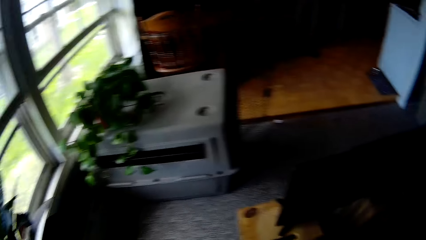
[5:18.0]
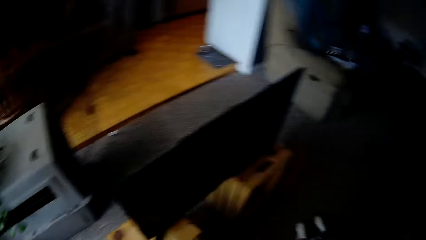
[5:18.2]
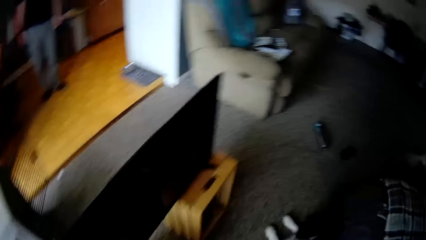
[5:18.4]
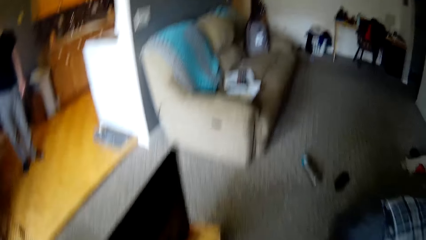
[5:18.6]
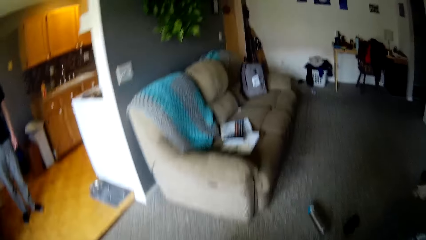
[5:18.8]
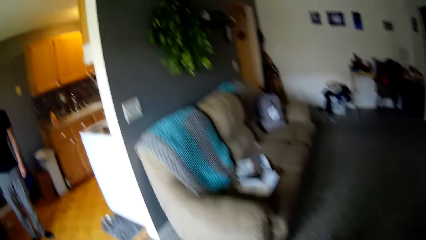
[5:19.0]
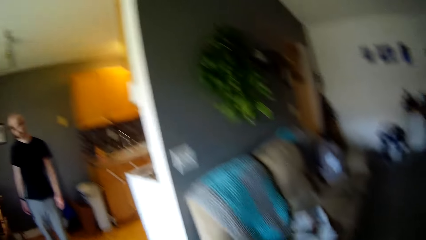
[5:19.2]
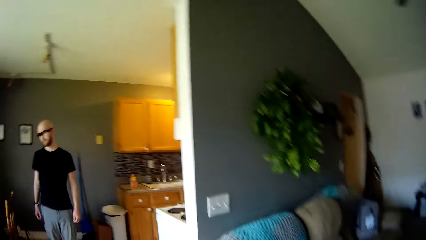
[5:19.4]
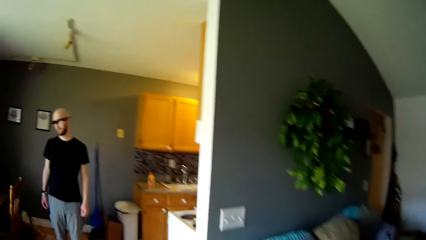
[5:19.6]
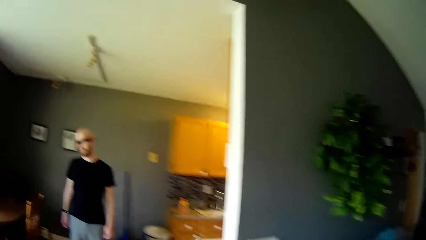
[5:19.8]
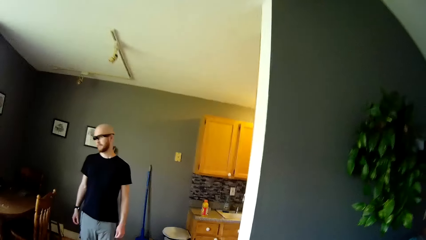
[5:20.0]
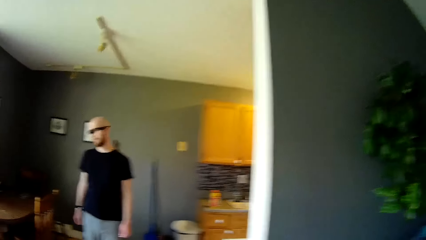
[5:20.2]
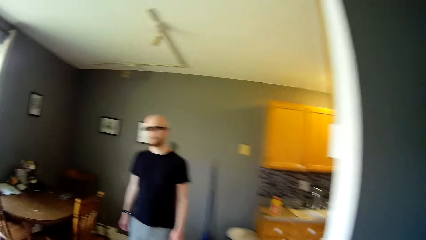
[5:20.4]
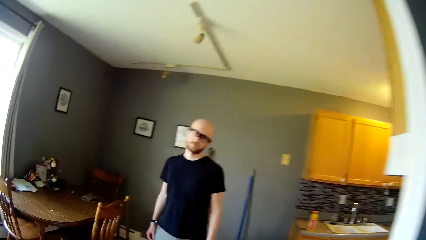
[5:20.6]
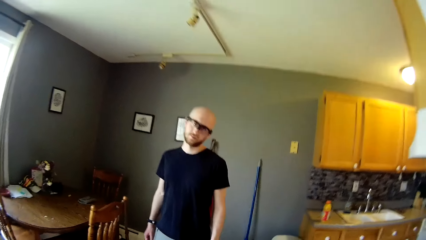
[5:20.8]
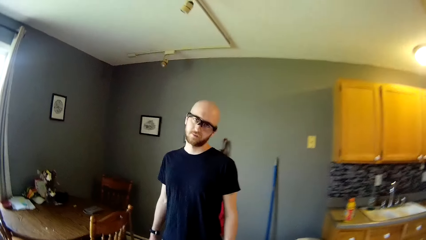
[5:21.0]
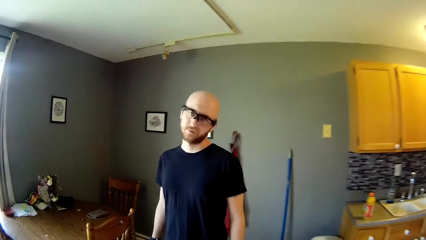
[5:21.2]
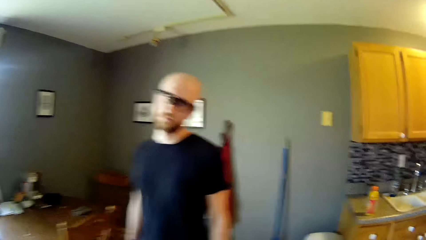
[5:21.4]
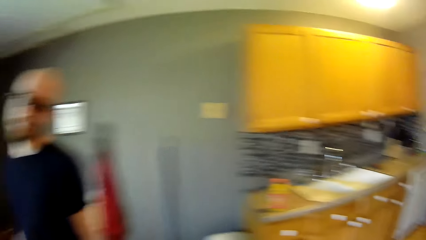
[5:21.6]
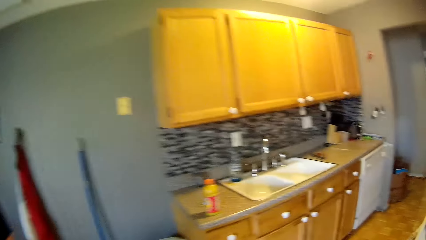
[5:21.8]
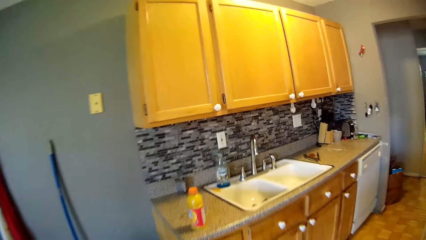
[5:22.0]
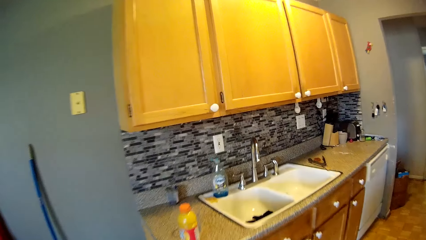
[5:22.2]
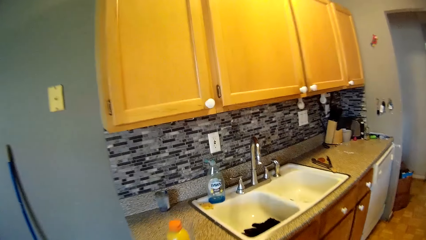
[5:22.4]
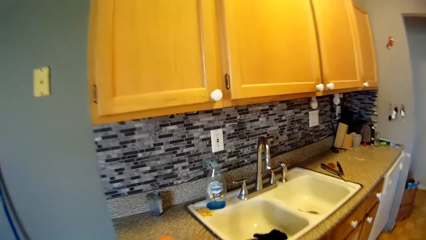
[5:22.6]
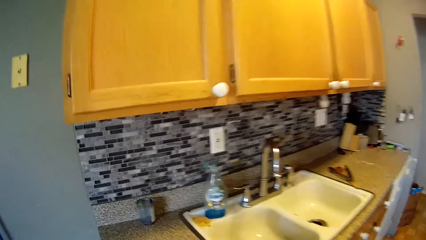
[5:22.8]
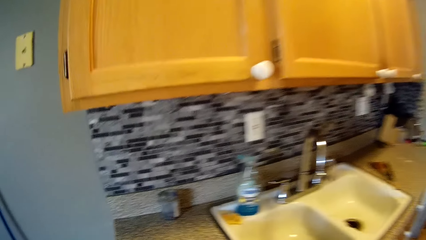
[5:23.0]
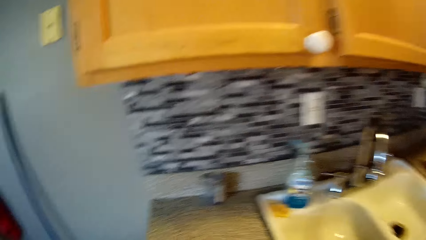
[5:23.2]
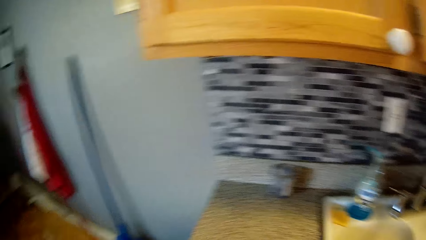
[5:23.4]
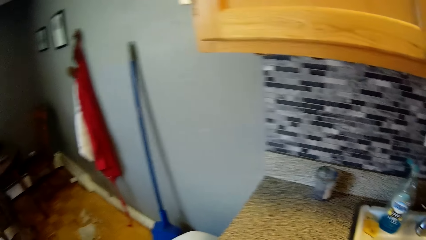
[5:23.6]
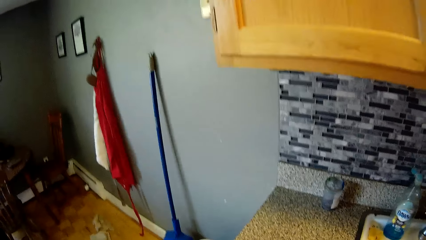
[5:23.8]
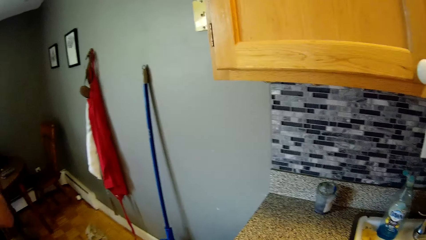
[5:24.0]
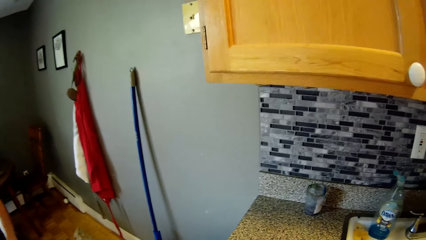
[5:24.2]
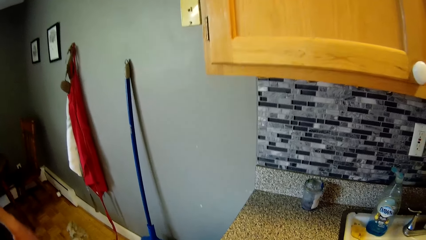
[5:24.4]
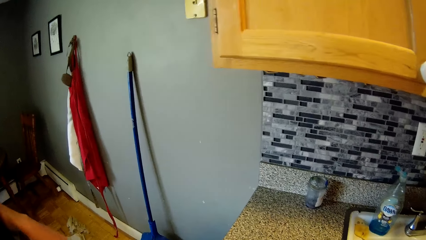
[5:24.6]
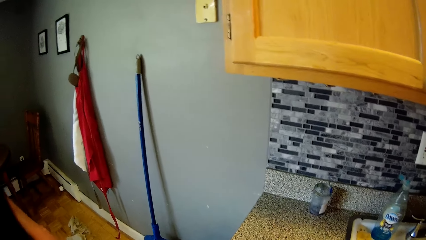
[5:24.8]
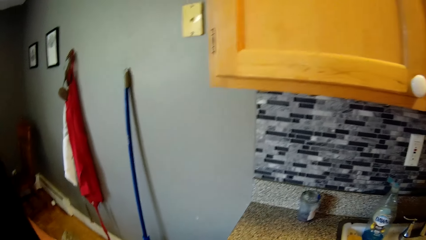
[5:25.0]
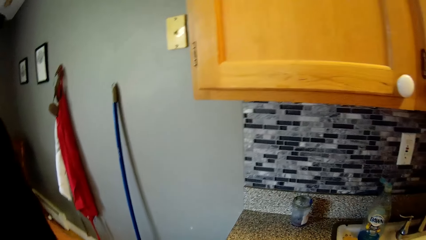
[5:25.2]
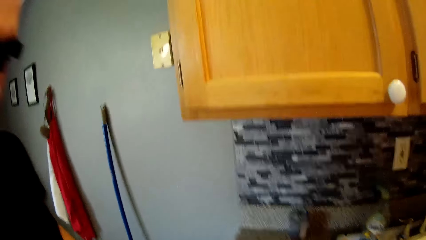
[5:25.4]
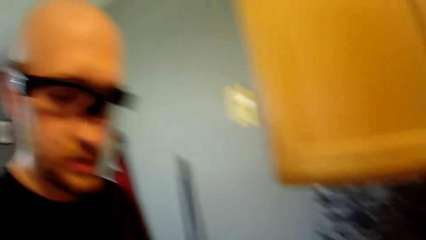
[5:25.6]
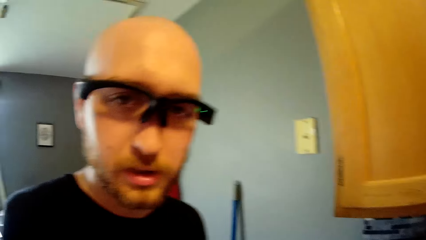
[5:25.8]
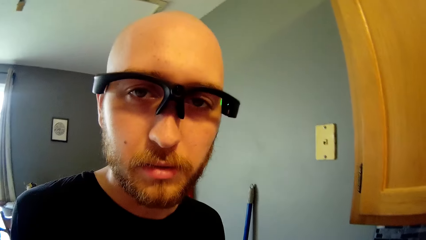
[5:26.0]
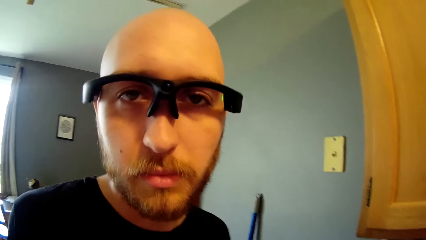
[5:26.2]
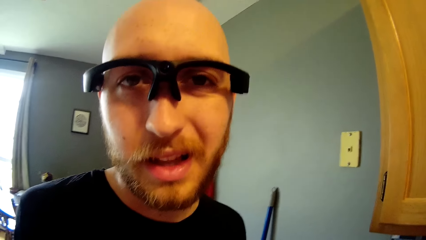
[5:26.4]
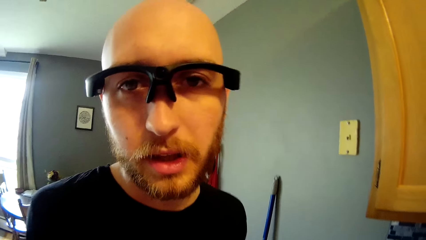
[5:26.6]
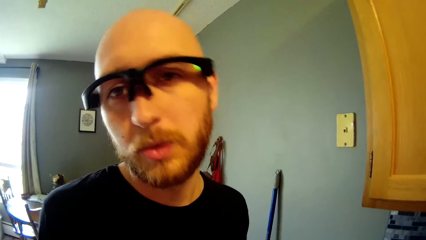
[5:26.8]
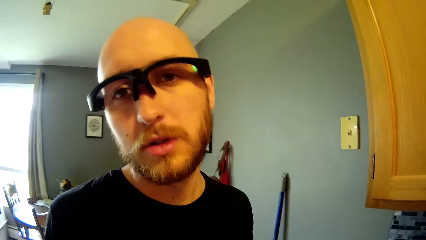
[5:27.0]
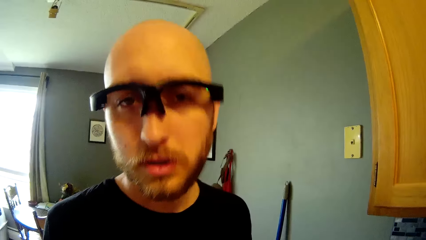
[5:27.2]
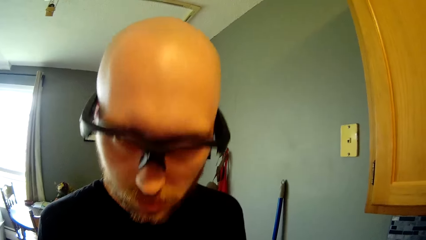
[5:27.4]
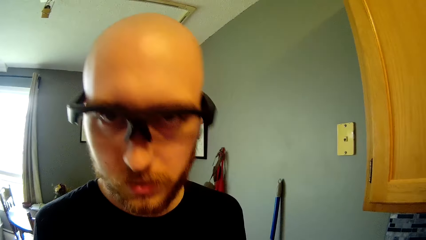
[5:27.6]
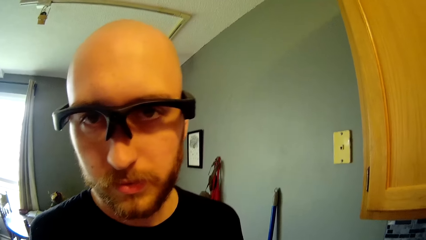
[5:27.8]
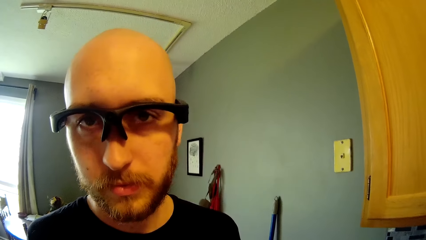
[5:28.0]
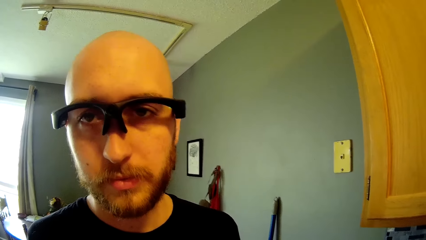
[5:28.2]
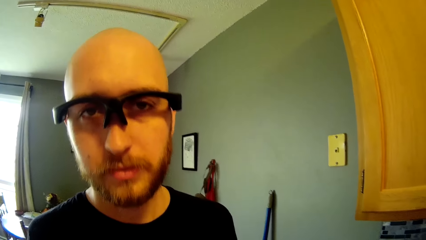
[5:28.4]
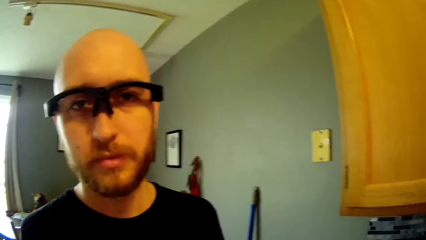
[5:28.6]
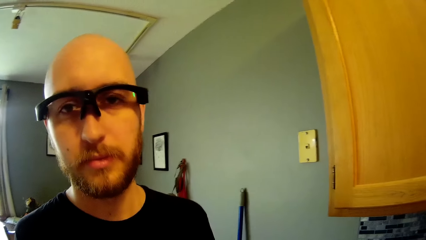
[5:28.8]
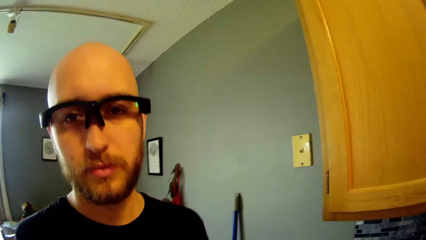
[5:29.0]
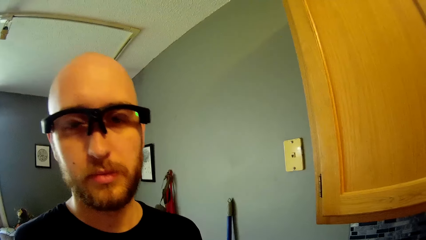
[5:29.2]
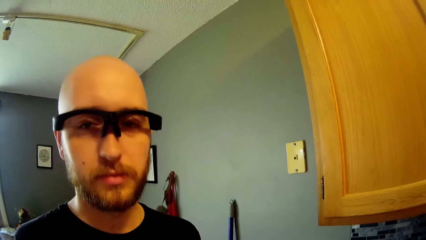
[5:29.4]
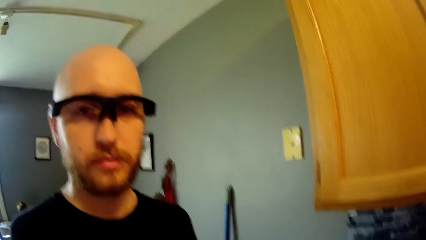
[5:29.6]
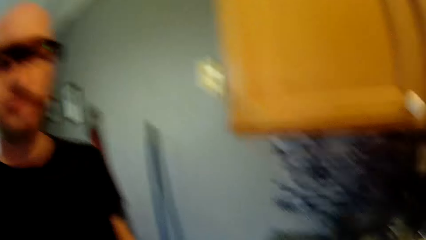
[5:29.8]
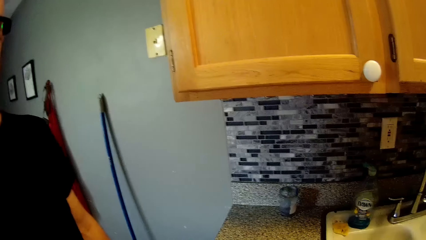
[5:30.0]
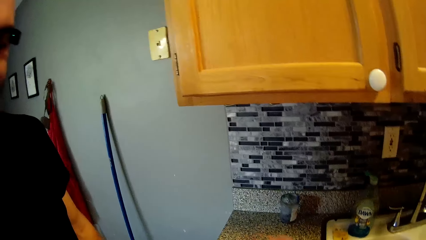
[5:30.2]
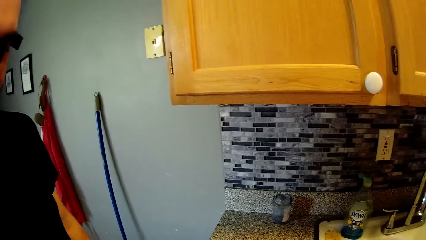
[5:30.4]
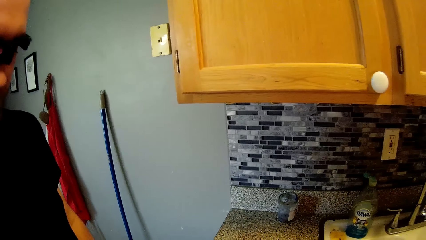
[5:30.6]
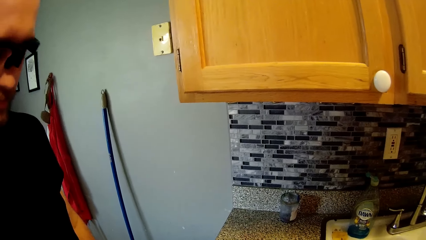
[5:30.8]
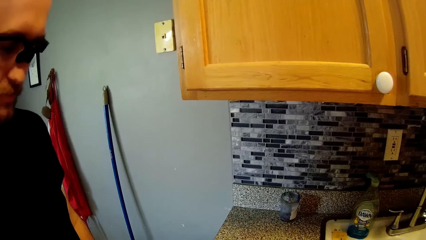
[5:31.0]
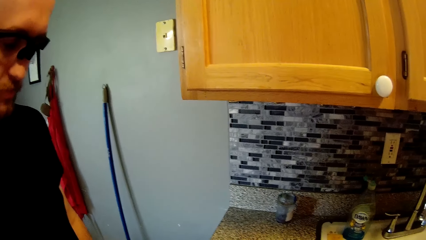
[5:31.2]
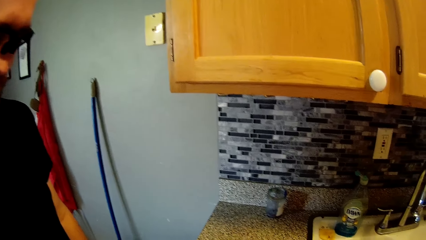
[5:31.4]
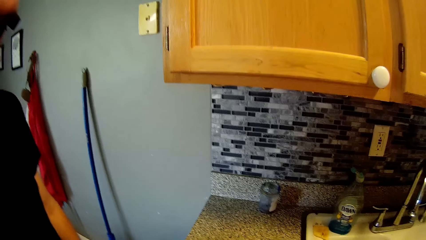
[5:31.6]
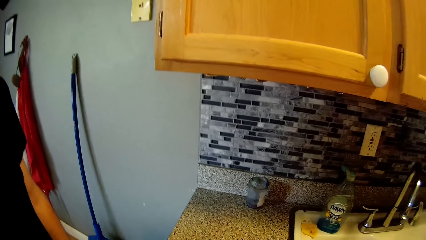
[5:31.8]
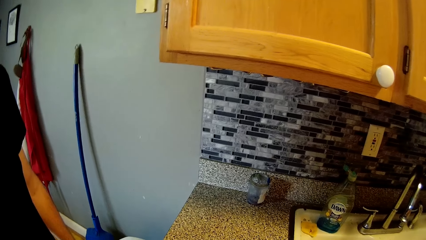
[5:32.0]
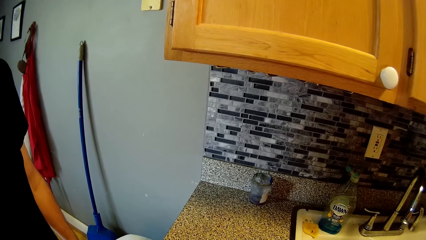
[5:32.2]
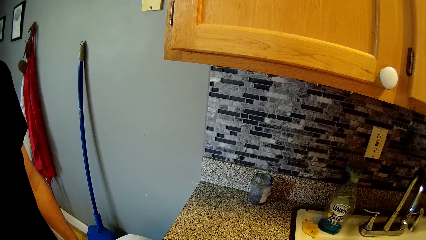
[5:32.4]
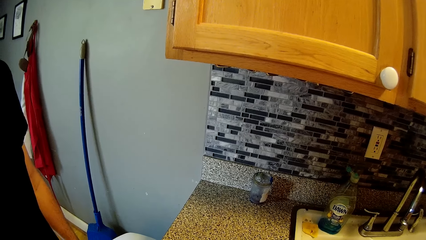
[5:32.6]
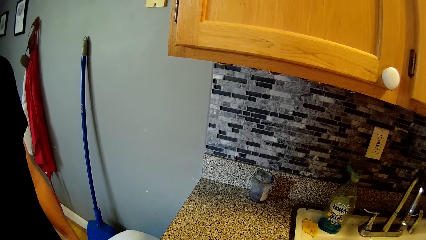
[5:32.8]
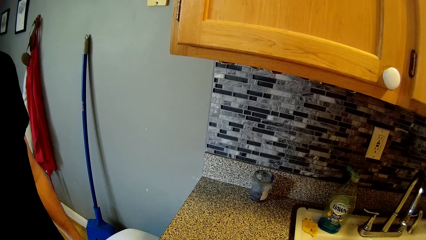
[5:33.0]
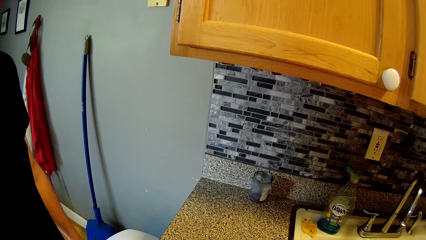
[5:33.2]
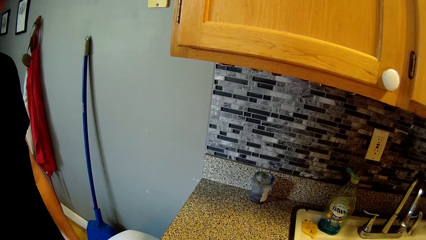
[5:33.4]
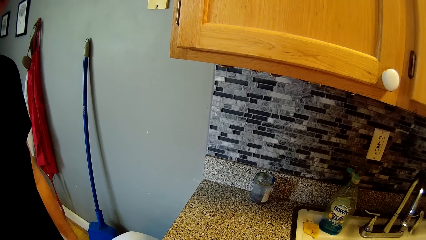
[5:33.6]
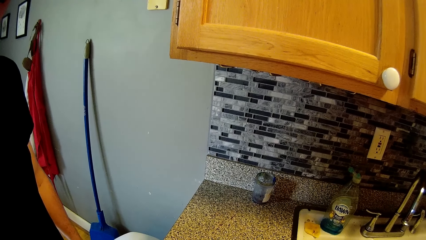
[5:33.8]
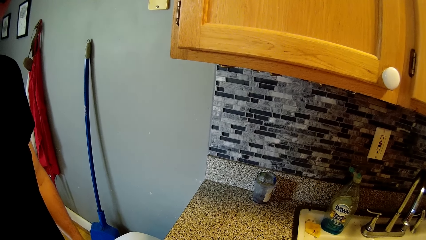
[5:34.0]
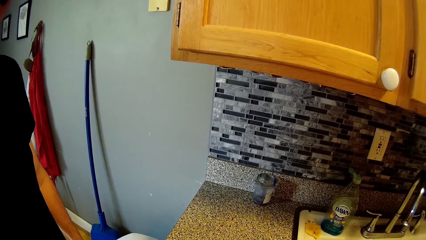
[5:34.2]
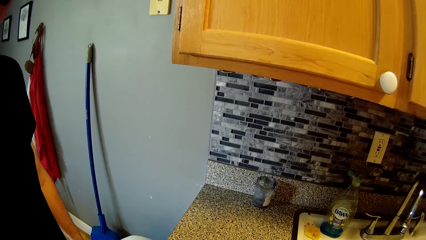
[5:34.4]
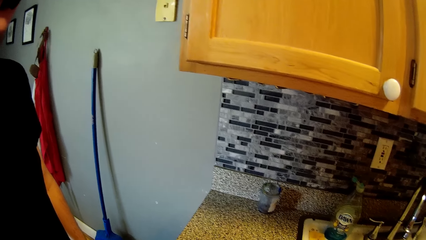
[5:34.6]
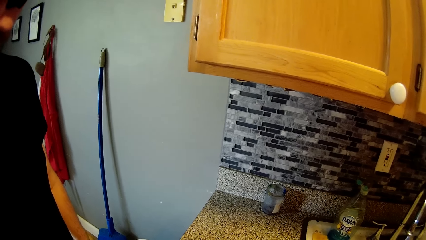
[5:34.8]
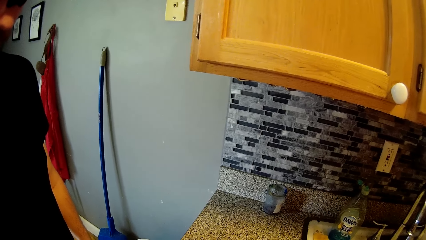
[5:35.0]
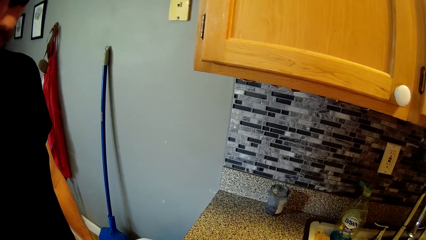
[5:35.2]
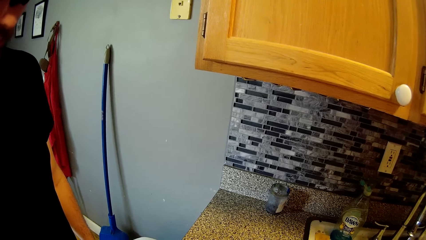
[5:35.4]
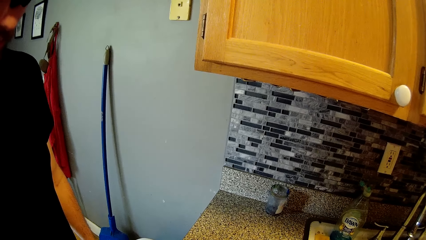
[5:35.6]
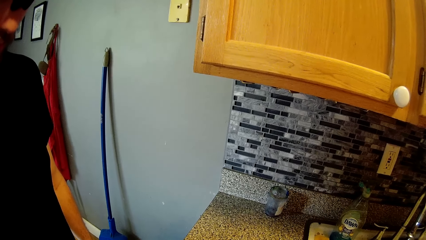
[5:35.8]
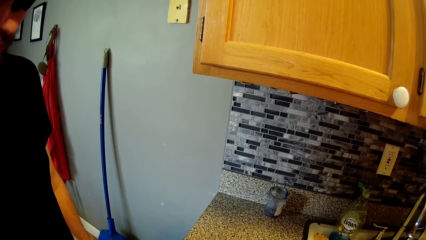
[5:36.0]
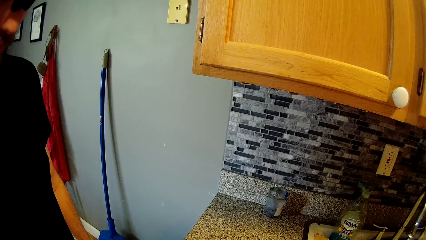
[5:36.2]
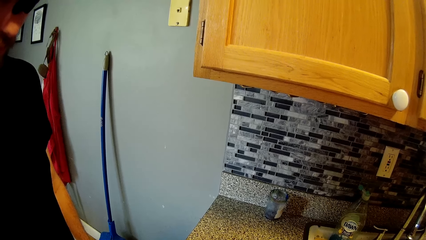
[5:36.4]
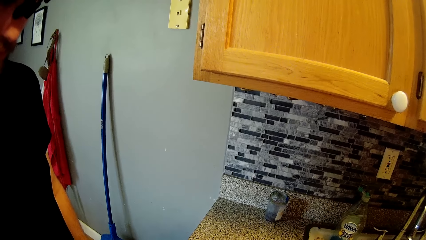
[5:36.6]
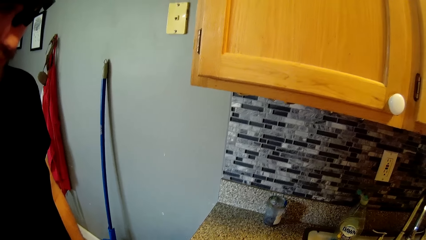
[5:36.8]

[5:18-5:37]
The camera wearer walks into the kitchen. She places the cup on a kitchen counter with her right hand. A man dialogues with the camera wearer. The camera wearer pours juice from the bottle of juice into the cup with her right hand.
